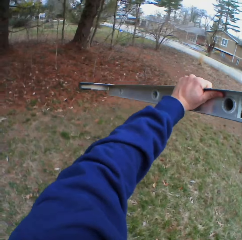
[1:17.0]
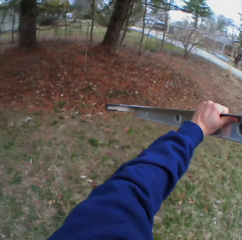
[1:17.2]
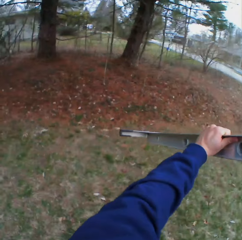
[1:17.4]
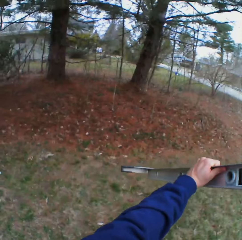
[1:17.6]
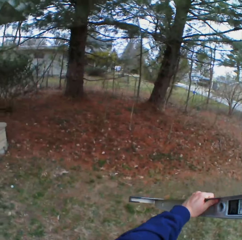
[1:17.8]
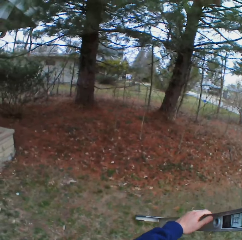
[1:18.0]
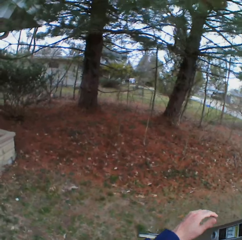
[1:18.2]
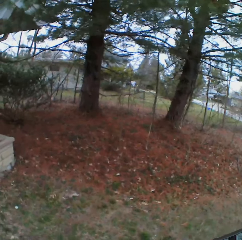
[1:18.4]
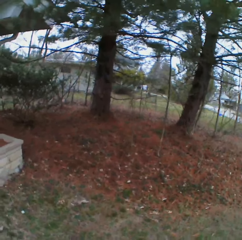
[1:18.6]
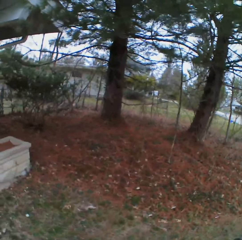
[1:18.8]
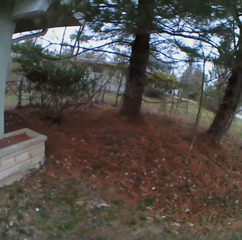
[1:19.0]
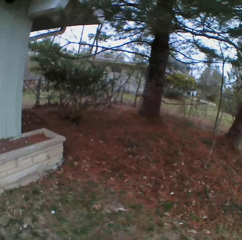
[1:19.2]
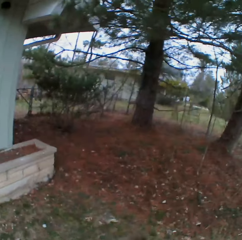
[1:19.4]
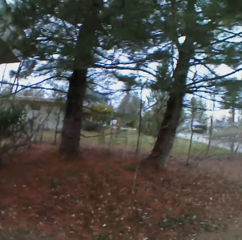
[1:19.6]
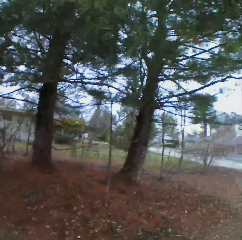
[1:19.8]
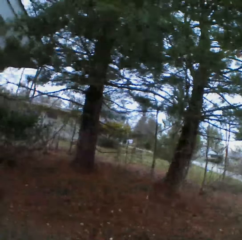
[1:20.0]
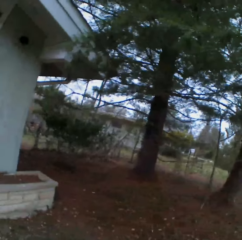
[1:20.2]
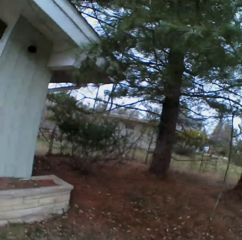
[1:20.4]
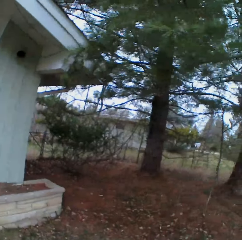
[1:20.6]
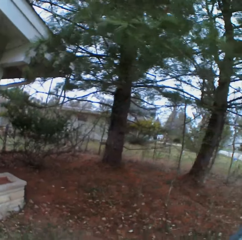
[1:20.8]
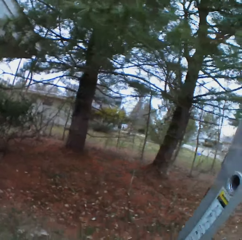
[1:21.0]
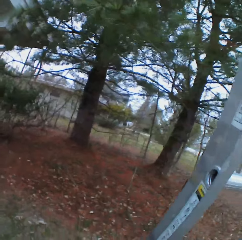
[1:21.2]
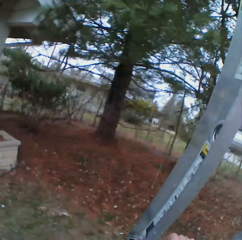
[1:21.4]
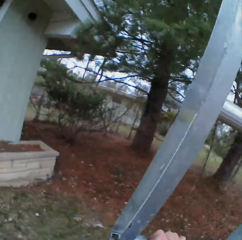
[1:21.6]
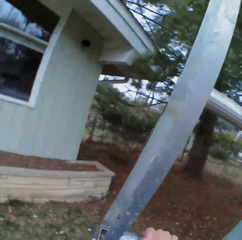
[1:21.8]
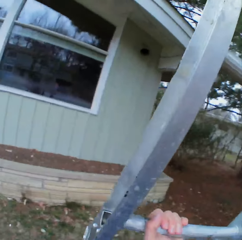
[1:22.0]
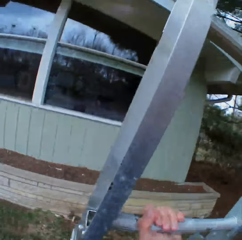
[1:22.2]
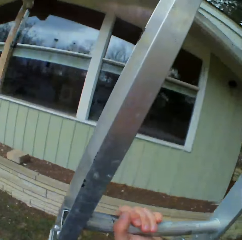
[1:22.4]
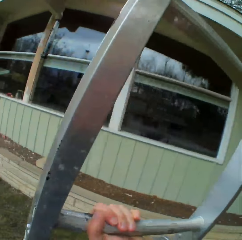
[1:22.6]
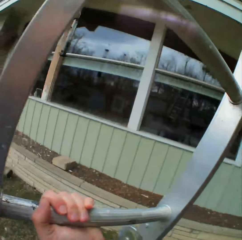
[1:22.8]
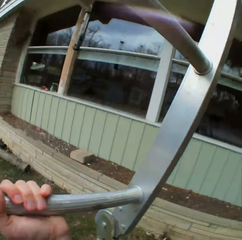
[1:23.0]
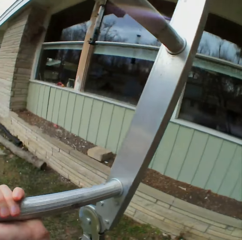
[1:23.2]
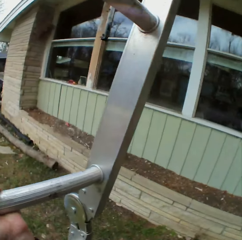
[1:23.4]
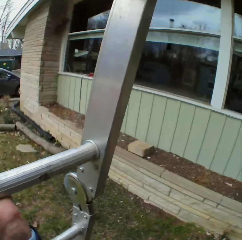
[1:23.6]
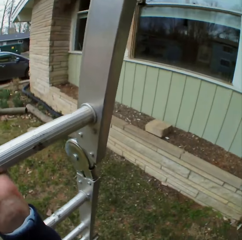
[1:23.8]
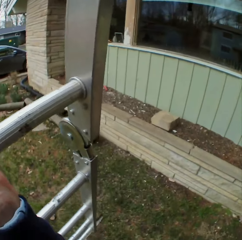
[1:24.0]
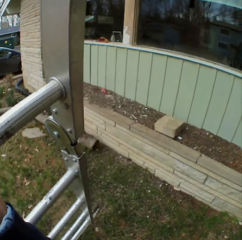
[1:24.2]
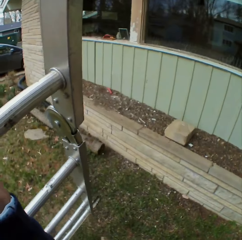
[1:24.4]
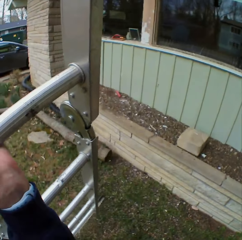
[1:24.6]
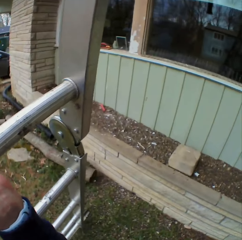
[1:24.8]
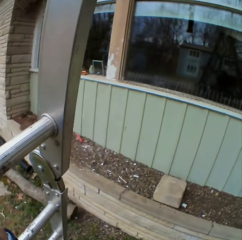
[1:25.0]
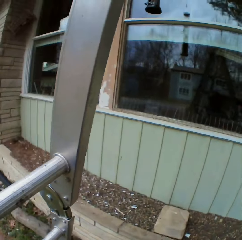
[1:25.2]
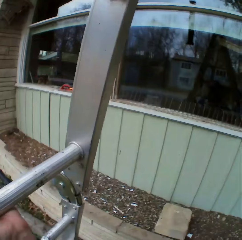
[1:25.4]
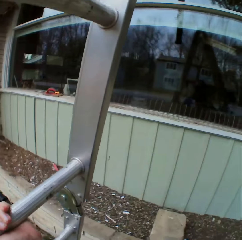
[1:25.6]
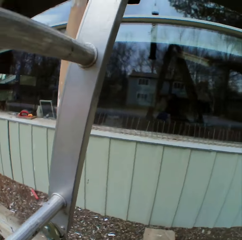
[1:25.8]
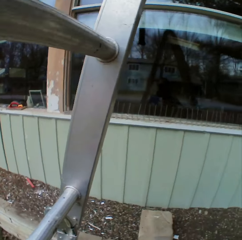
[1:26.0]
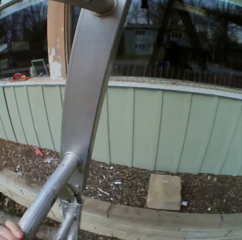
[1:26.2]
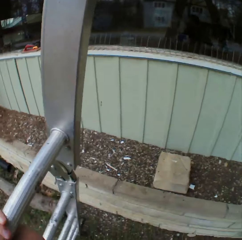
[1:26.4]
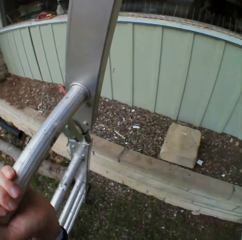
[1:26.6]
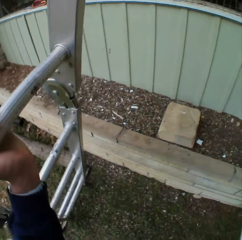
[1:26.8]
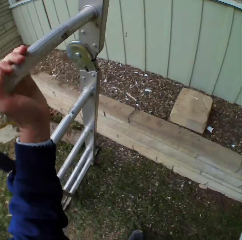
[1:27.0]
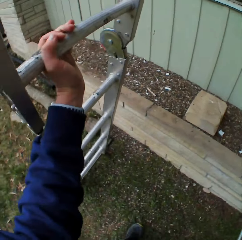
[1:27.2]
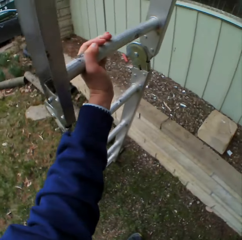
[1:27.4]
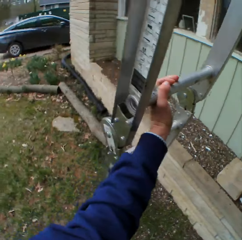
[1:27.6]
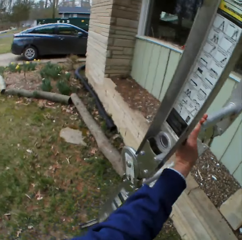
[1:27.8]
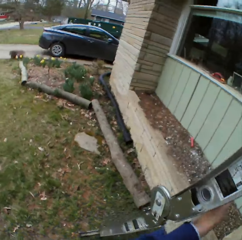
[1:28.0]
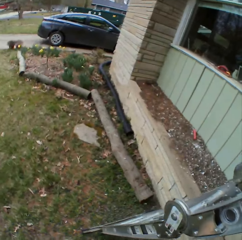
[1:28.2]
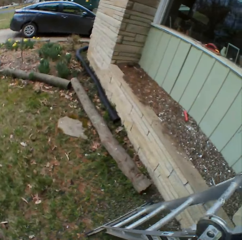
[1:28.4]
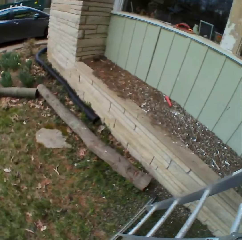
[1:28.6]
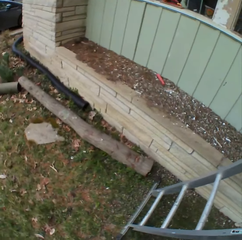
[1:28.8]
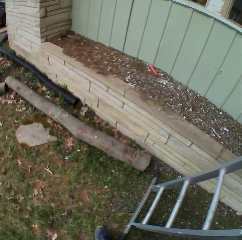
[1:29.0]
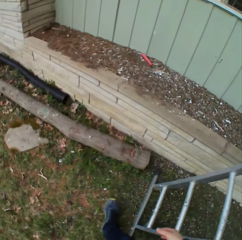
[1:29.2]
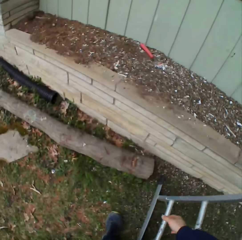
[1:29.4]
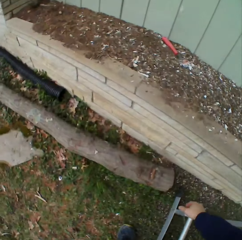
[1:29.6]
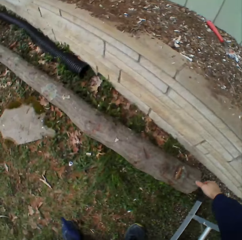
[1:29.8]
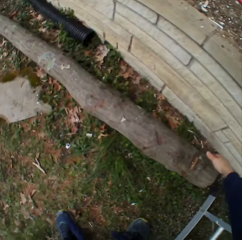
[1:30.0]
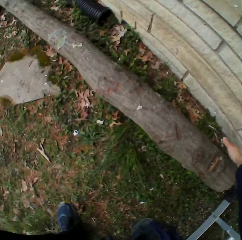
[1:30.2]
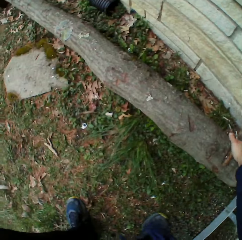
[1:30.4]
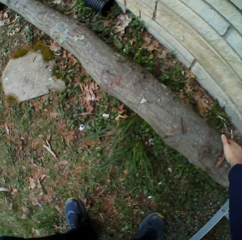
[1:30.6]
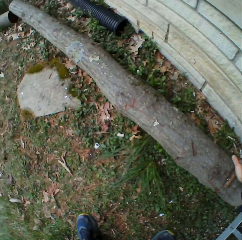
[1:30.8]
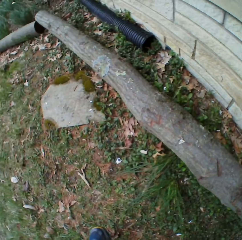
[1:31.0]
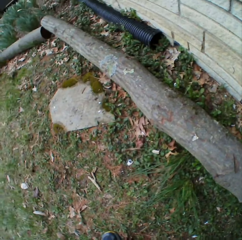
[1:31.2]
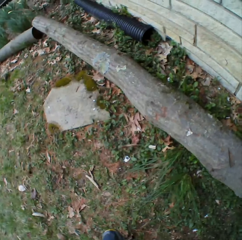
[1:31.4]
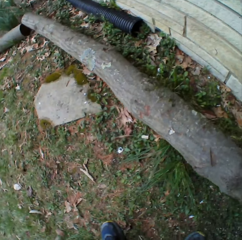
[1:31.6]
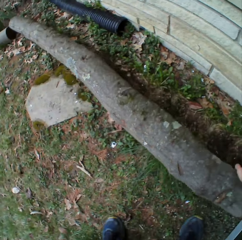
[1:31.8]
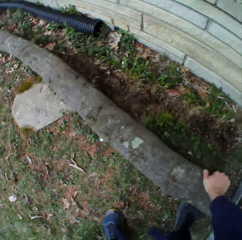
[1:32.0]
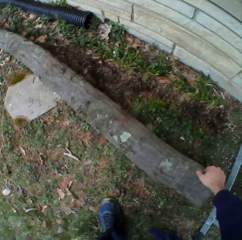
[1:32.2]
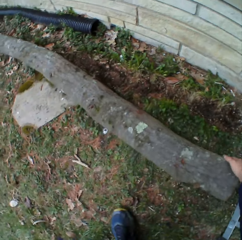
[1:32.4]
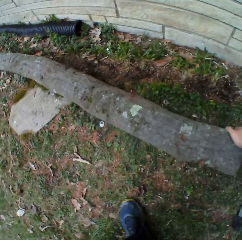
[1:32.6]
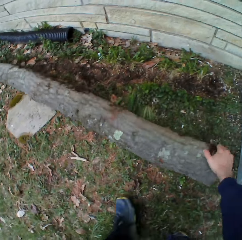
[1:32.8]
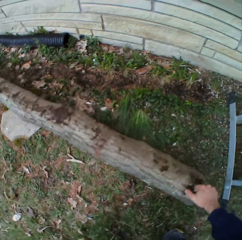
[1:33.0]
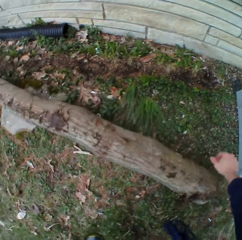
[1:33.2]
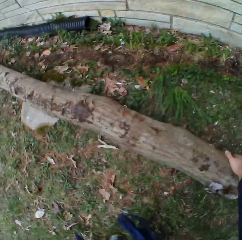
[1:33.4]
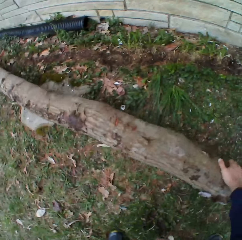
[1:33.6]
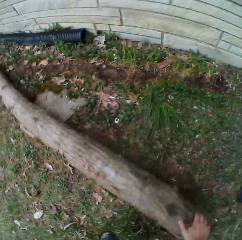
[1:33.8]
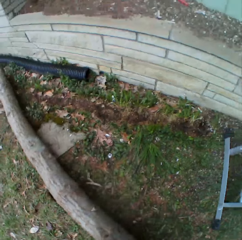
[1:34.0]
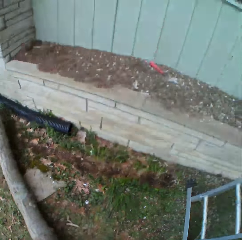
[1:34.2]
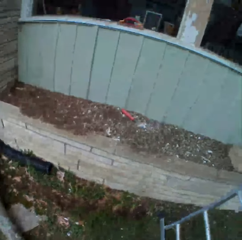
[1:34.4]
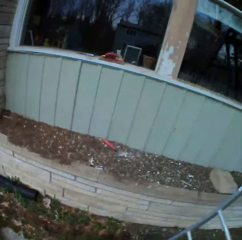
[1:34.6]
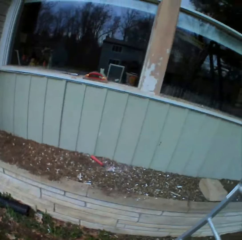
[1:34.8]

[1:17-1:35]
The camera wearer places the ladder to his preferred position. He carries the ladder. He puts the ladder down. He walks beside the ladder. He moves the log on the ground.

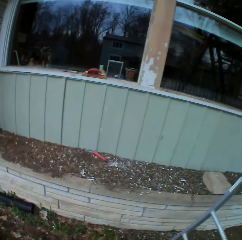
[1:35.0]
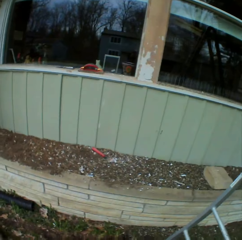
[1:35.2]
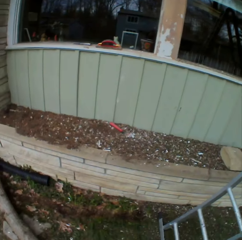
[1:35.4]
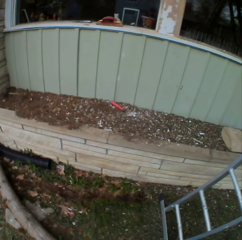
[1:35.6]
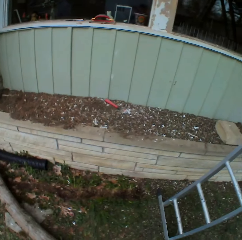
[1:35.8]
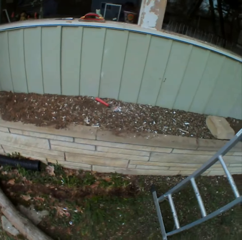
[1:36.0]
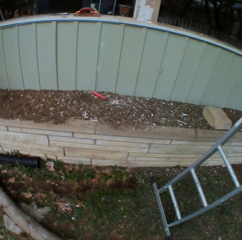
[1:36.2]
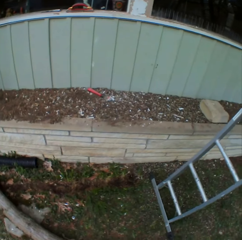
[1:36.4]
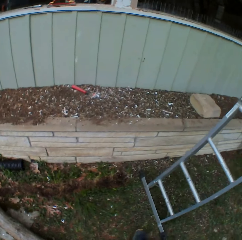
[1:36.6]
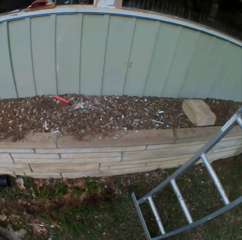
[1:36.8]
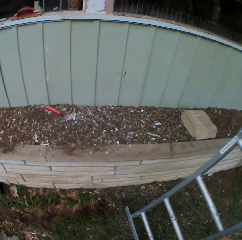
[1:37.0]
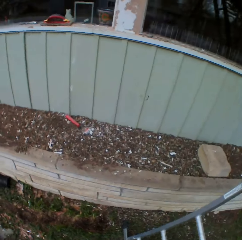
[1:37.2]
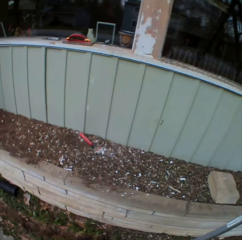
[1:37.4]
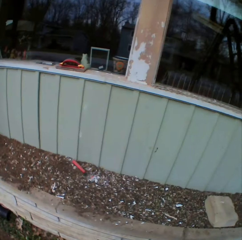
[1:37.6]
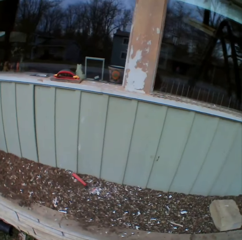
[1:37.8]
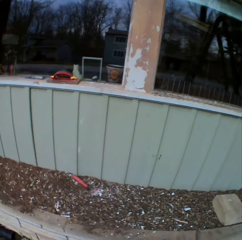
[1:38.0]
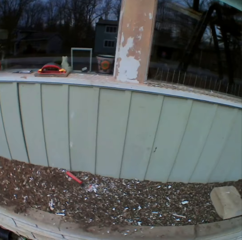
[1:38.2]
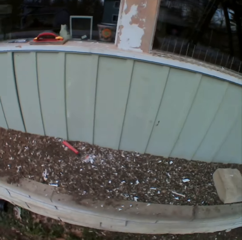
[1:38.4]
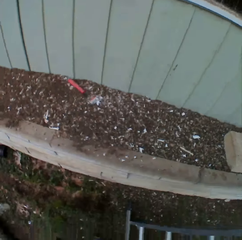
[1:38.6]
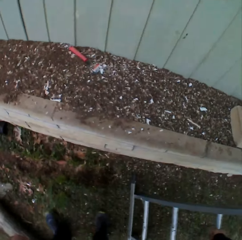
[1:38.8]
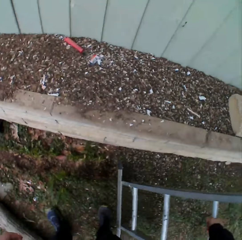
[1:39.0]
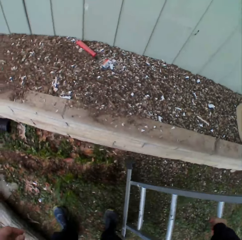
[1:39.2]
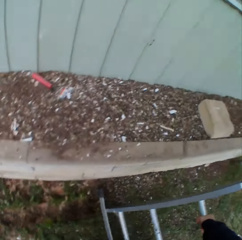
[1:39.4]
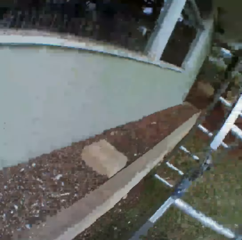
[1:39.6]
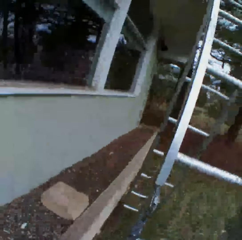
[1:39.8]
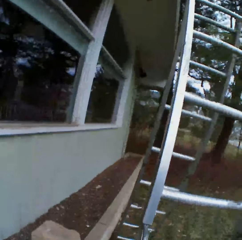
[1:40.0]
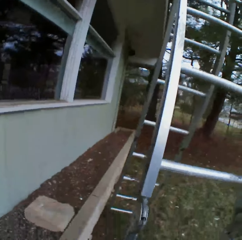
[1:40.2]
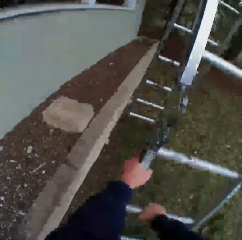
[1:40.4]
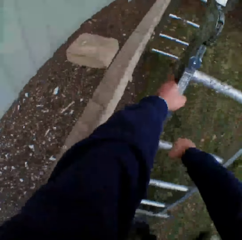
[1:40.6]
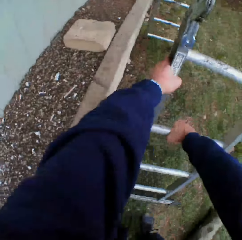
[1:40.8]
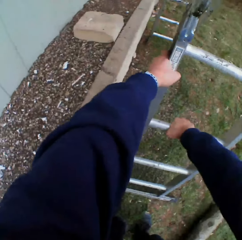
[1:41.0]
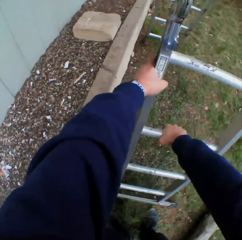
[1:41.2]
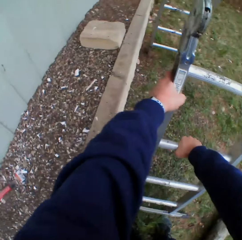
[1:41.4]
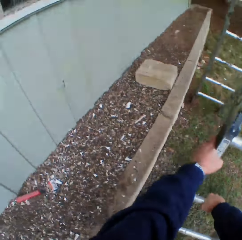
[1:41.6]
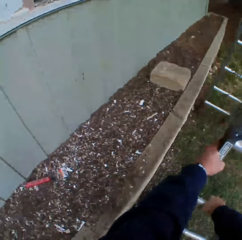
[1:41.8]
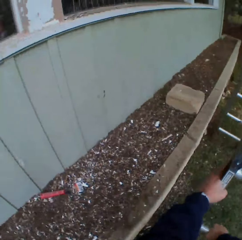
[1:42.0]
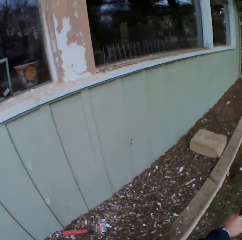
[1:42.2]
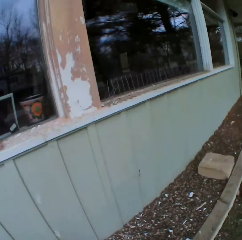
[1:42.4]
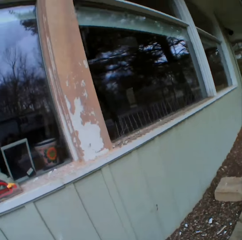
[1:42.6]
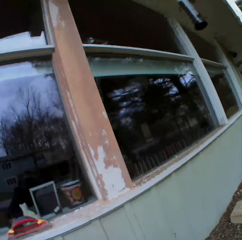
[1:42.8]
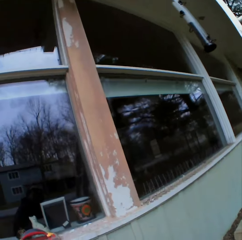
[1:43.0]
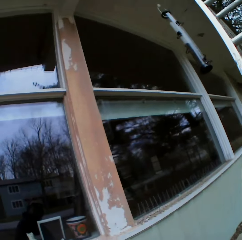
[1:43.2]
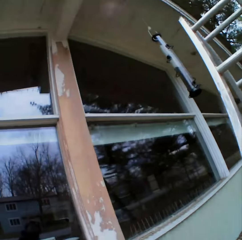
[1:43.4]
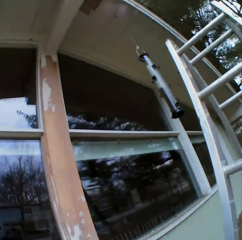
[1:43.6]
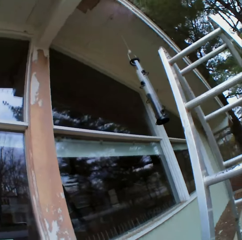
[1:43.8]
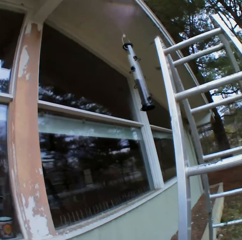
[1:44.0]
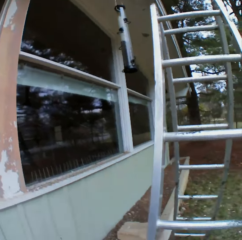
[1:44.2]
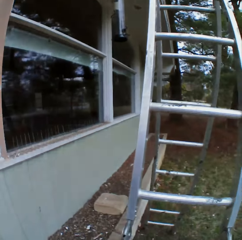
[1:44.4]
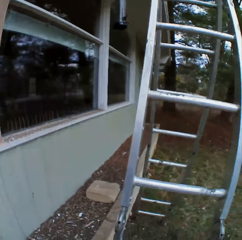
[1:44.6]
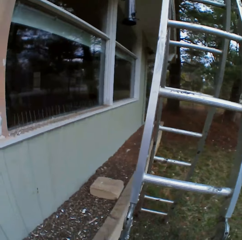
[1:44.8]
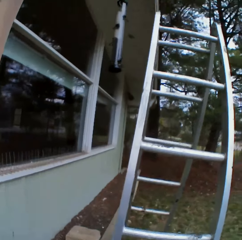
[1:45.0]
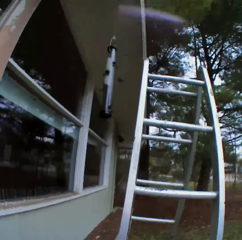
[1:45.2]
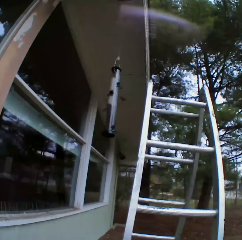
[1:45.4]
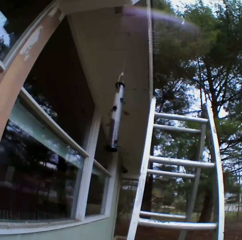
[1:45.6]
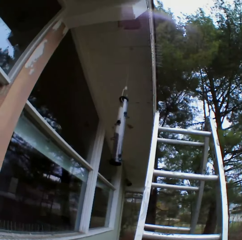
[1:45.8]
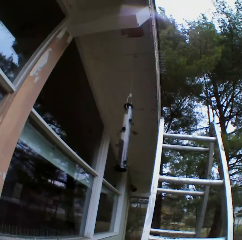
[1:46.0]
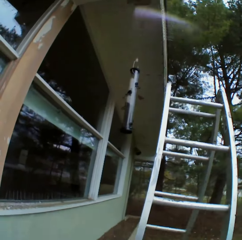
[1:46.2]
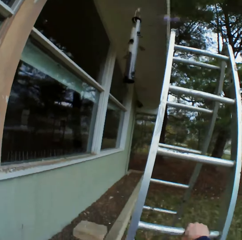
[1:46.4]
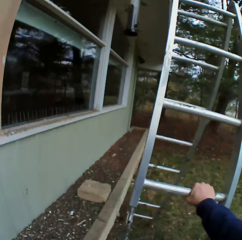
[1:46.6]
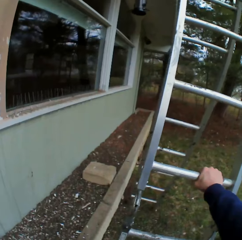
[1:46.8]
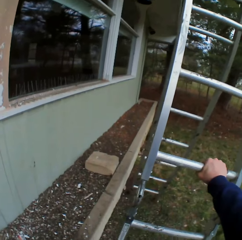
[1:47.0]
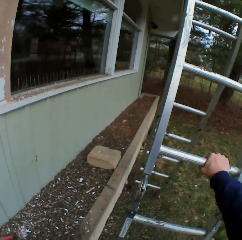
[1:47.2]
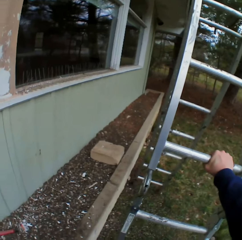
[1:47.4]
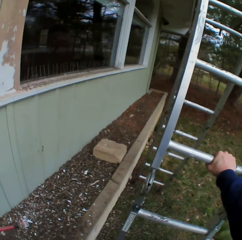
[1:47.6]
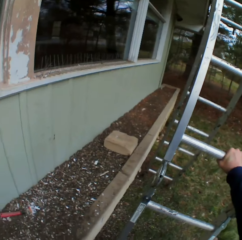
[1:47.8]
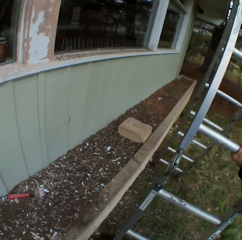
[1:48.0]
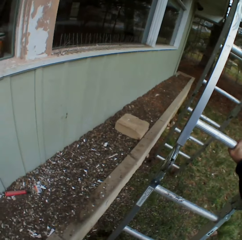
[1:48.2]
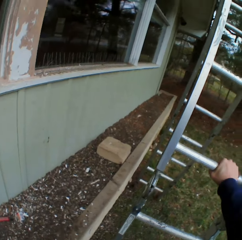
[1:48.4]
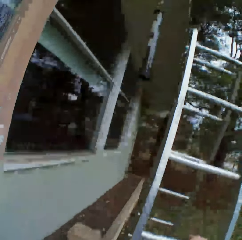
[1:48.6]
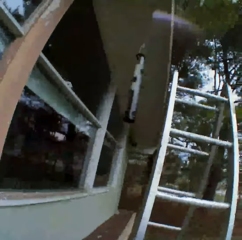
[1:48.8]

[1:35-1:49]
The camera wearer looks at the house. They move the ladder. They pull the ladder. They look at the house.
